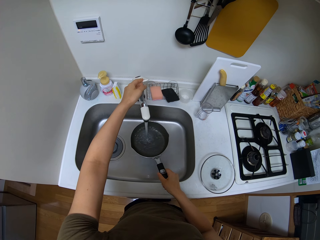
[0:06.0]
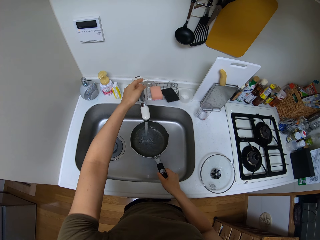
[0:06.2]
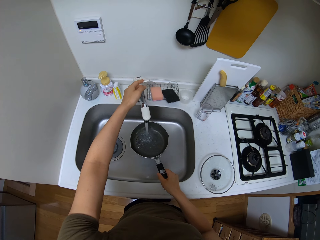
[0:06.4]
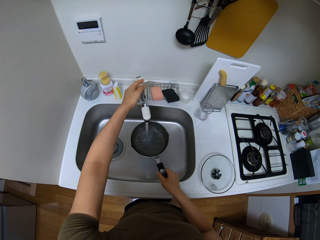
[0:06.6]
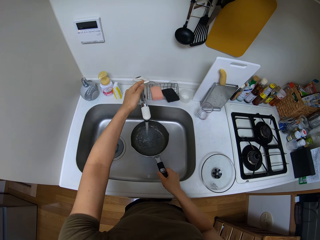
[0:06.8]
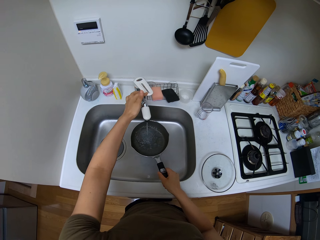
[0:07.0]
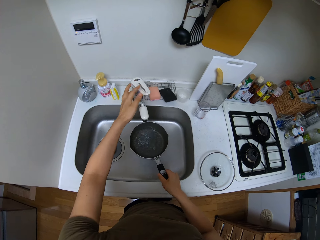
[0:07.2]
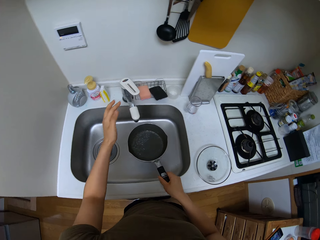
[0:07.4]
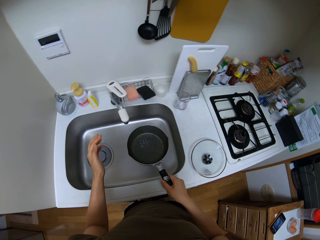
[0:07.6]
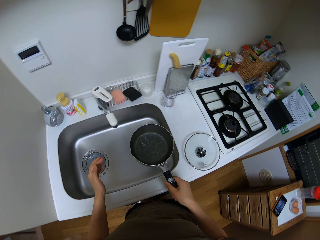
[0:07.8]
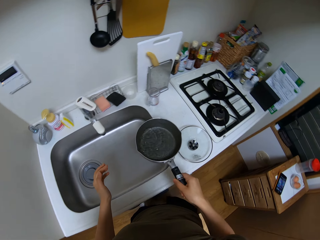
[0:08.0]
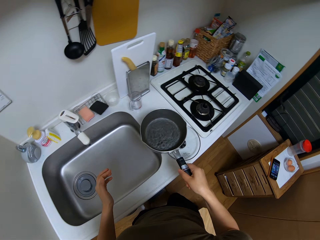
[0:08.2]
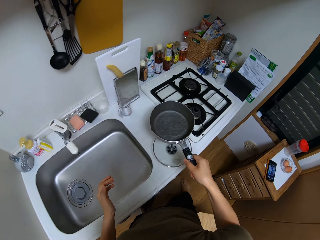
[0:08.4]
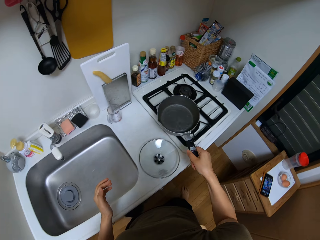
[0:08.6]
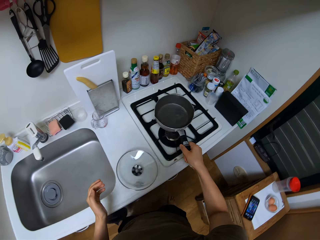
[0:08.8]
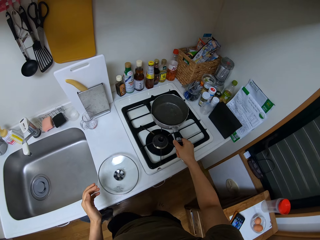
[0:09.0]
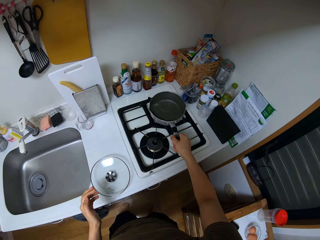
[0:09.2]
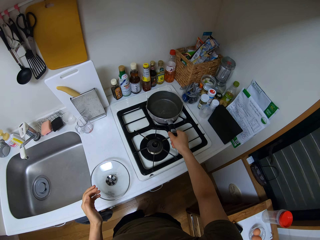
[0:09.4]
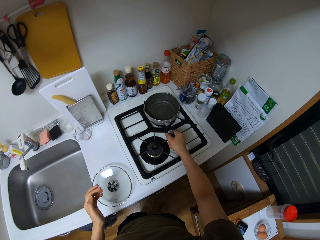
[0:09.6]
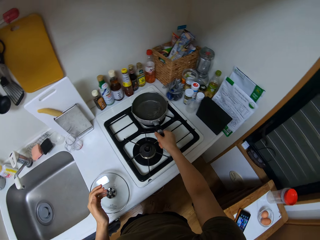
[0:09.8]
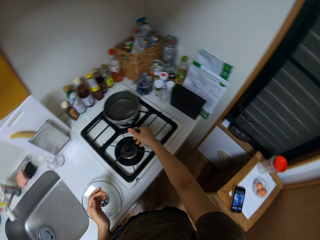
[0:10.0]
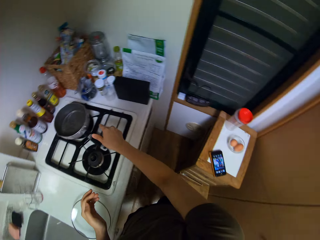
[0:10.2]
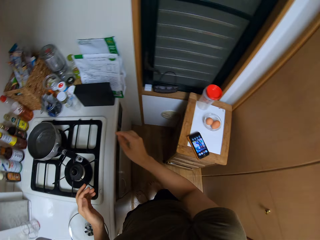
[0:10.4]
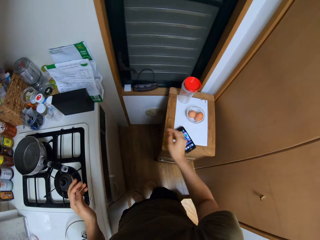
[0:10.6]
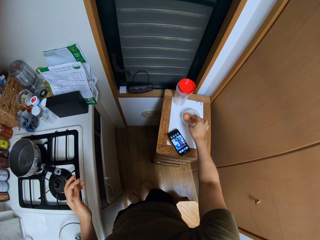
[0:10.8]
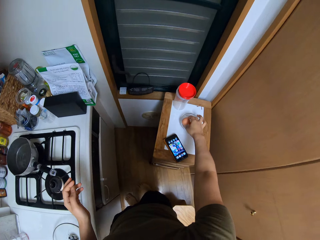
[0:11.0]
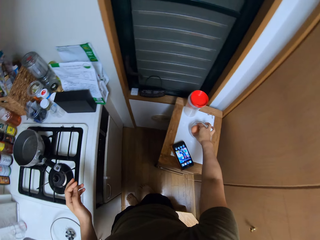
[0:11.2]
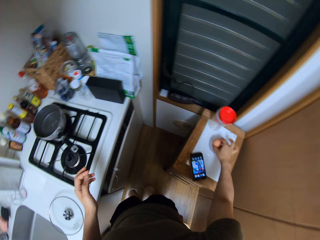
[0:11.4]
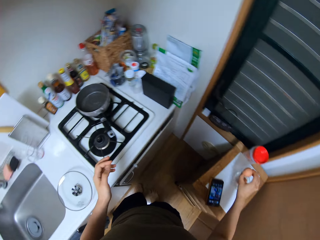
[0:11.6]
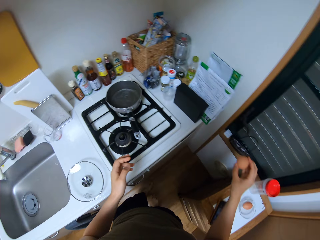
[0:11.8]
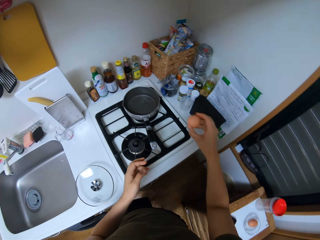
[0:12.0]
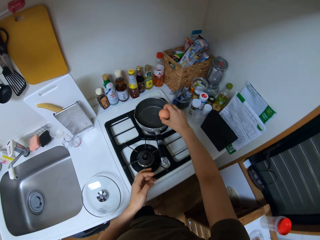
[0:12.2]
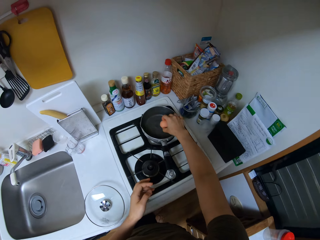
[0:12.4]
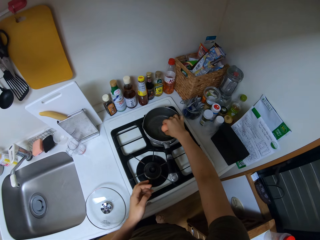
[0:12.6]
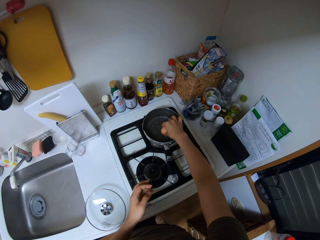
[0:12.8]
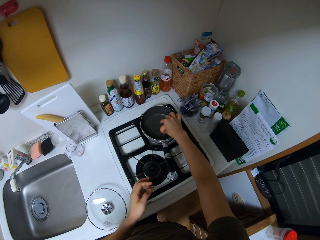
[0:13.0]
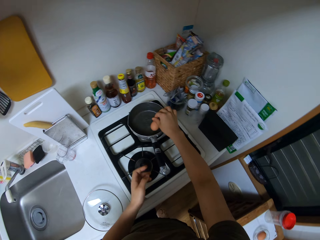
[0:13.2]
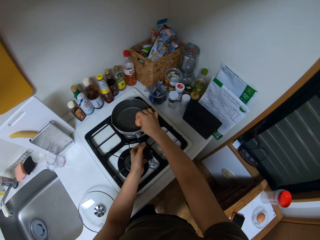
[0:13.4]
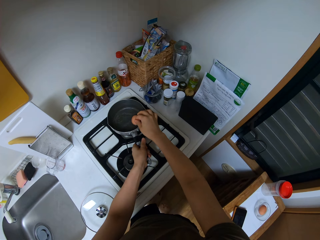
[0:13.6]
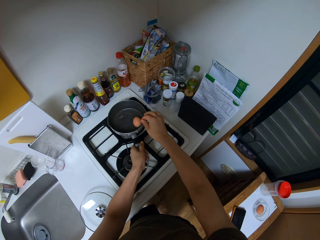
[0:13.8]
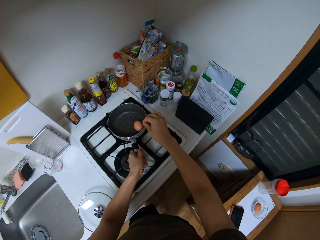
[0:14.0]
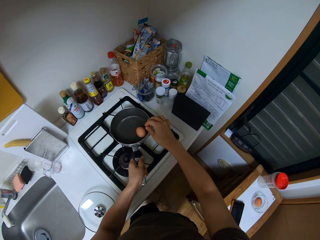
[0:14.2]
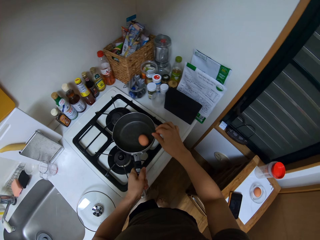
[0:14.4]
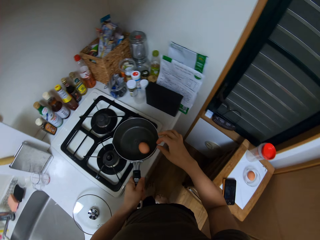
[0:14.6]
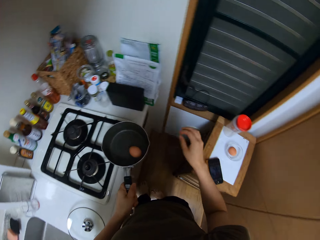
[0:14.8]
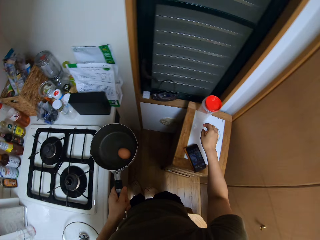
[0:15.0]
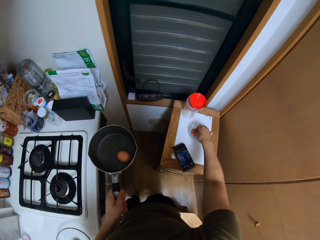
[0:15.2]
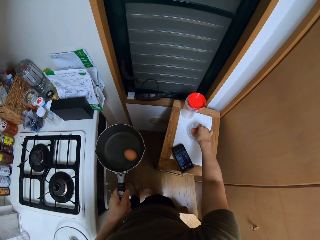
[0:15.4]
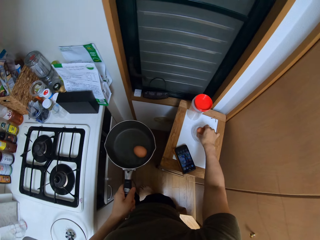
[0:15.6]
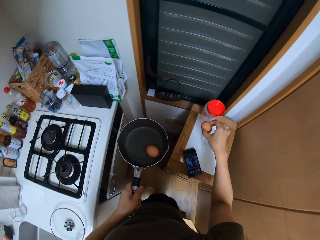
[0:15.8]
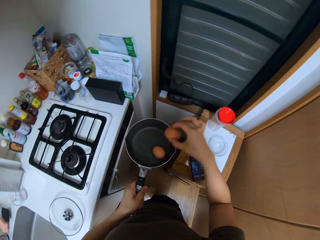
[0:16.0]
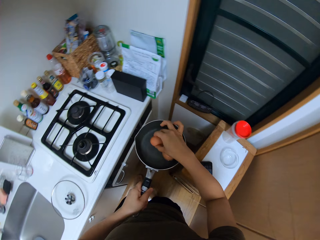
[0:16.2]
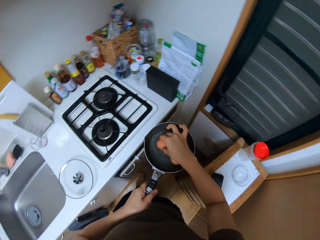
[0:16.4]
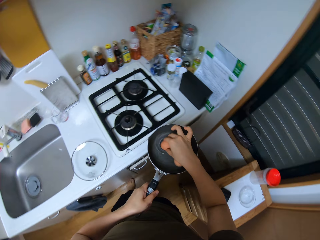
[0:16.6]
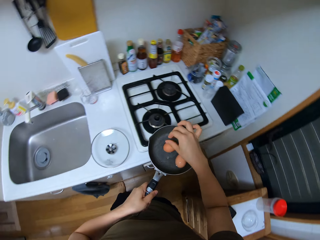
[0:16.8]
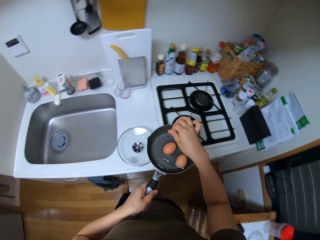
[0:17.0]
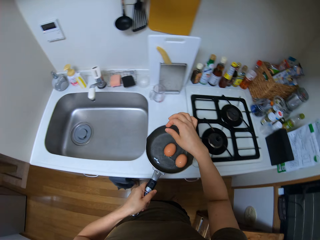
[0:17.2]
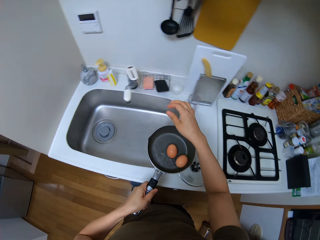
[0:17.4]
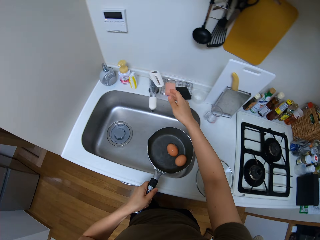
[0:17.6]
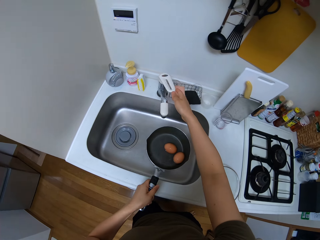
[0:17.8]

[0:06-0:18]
The camera wearer closes the tap. They put the saucepan in the cooker. They pick an egg from the cabinet. They dip the egg in the saucepan. They hold the saucepan's handle and take the saucepan from the cooker. They pick an egg from the cabinet. They dip the egg in the saucepan.

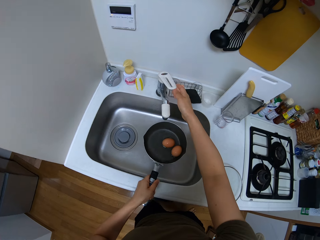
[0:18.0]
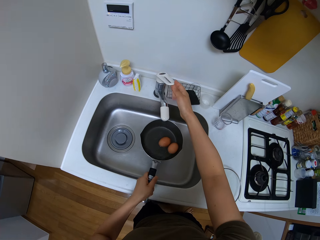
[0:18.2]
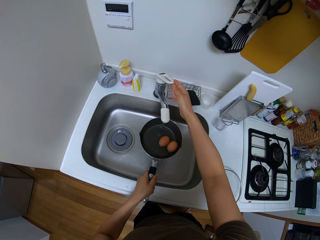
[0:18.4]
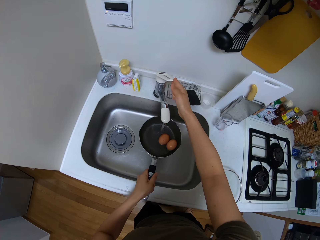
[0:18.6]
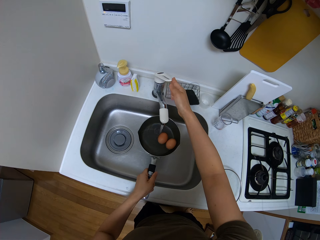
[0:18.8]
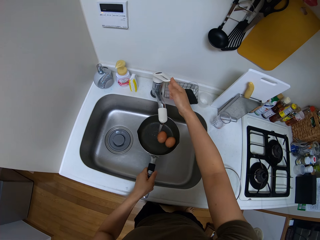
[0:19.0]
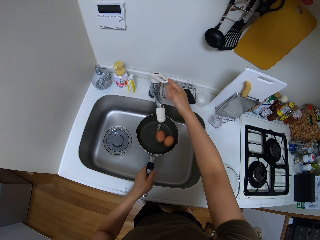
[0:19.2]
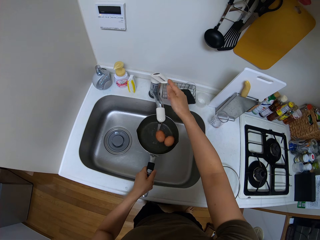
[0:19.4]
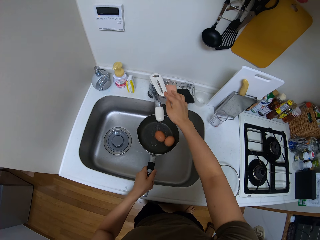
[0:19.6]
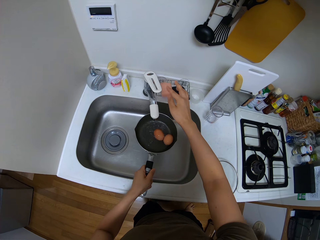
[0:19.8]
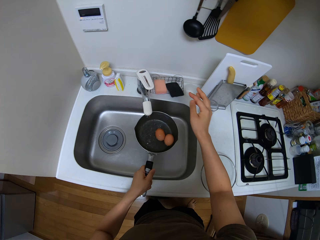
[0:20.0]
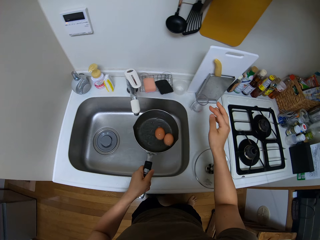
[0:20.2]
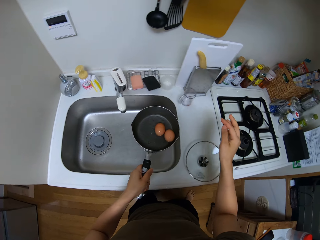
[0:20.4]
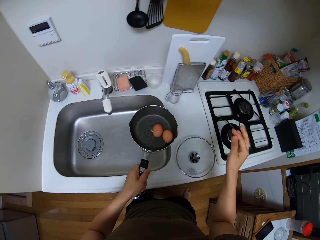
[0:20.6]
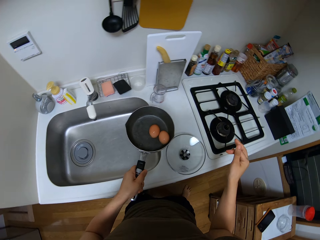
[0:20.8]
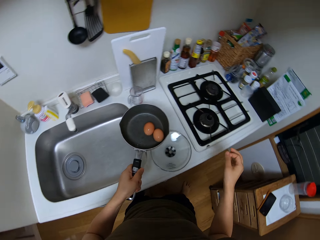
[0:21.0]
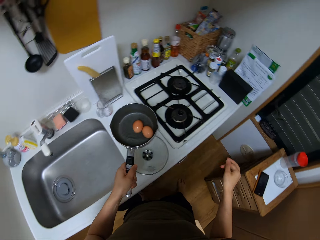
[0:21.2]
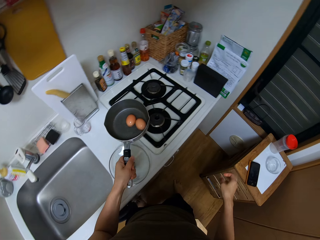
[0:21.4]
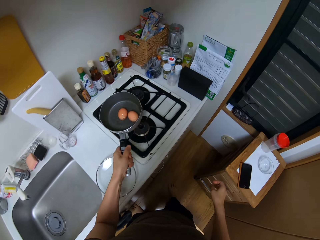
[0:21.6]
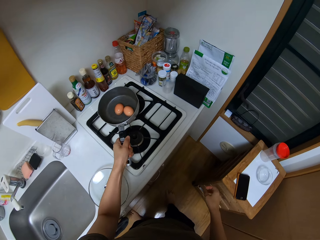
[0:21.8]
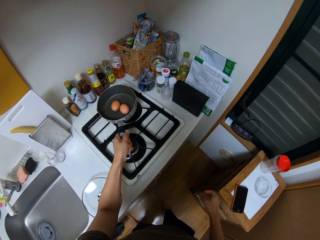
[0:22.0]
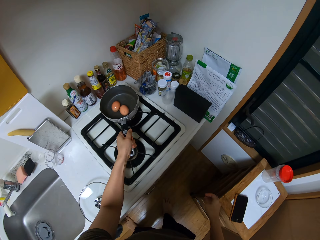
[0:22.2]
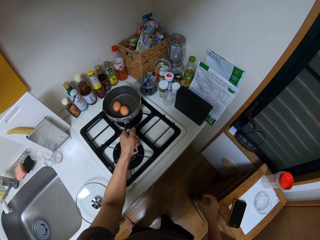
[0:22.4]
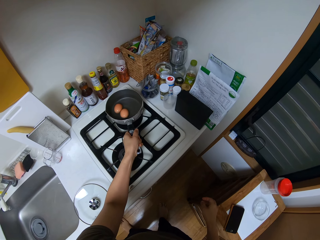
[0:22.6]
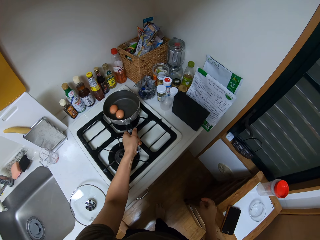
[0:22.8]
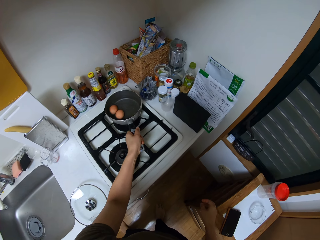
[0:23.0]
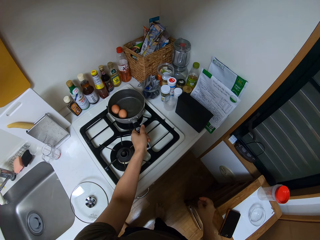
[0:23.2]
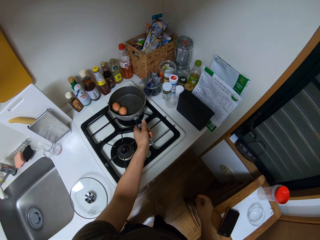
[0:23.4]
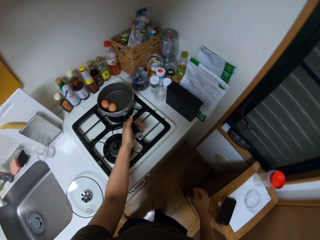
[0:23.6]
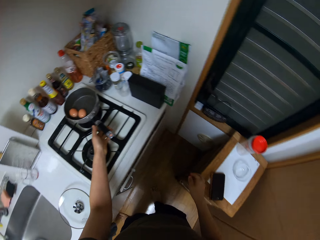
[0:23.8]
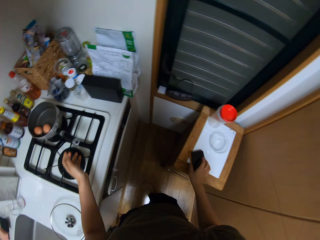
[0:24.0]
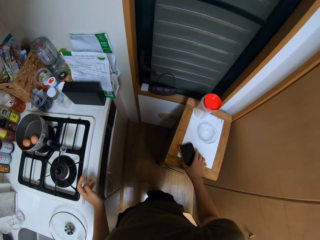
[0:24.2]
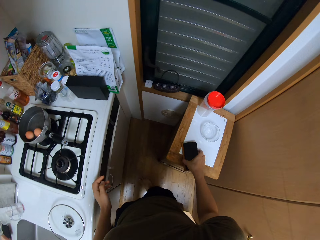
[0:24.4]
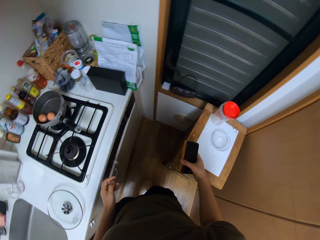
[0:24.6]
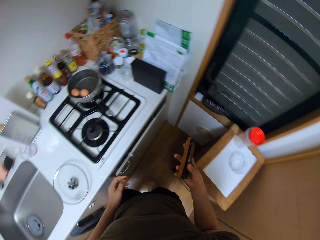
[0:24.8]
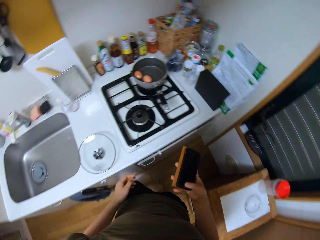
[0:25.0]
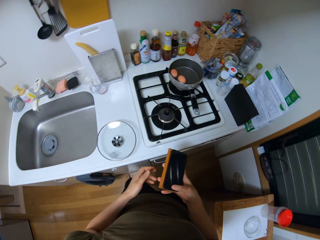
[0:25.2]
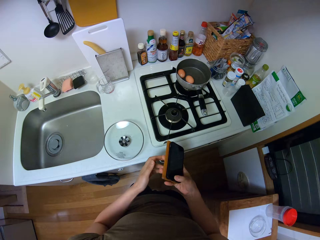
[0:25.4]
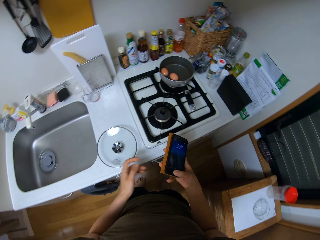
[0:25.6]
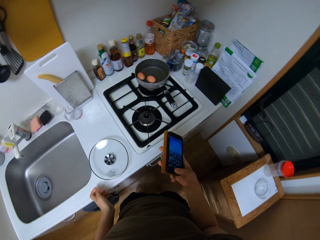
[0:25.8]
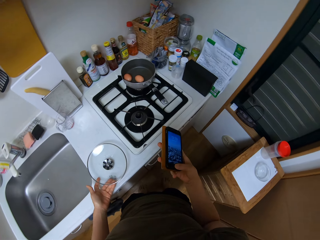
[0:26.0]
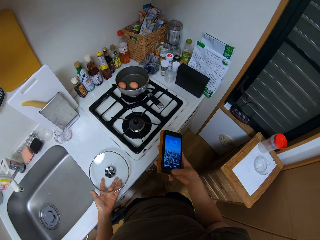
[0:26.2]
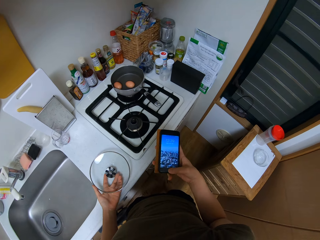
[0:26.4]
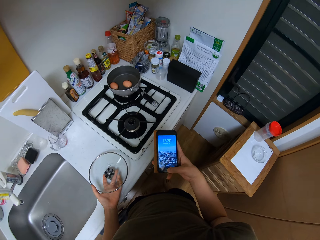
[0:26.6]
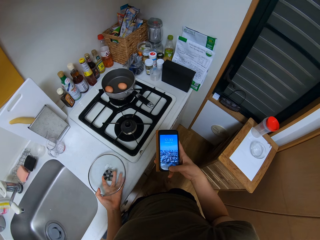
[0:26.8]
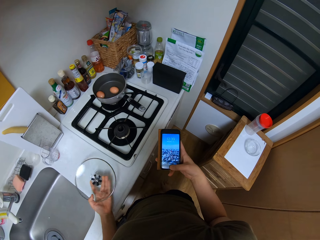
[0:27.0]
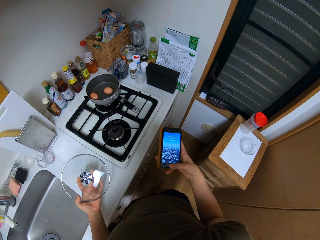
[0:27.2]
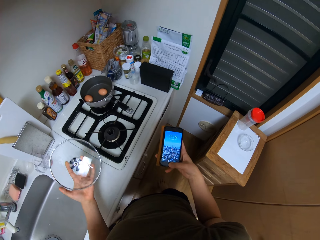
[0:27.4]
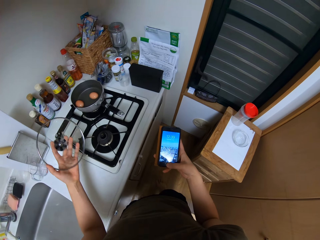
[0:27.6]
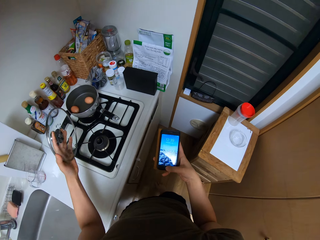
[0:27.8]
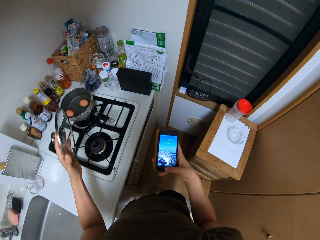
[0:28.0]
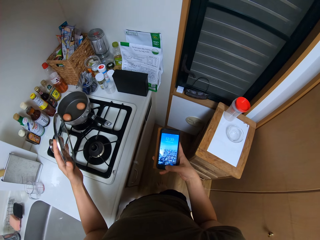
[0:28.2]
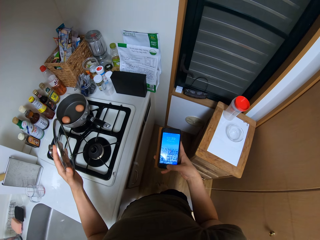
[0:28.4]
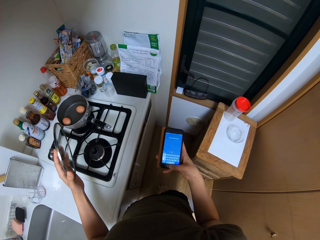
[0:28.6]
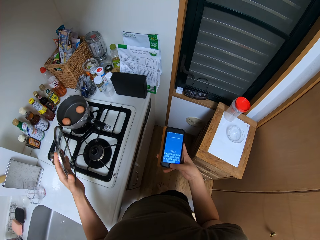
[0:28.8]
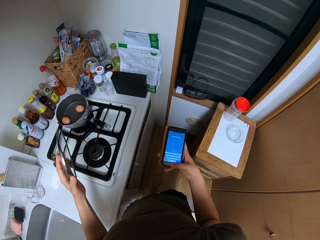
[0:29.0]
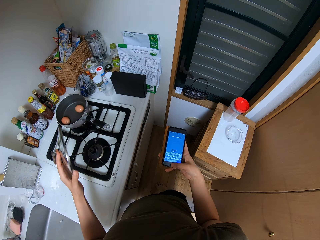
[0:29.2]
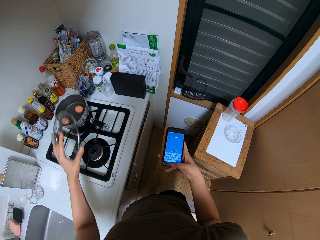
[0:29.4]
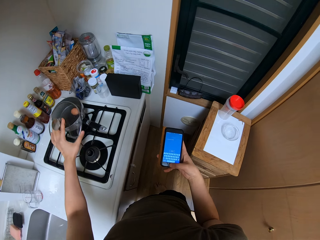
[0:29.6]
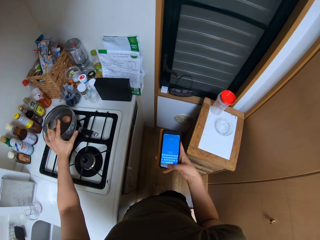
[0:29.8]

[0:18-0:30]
The camera wearer opens the tap. He fetches water in the saucepan. He closes the tap. He puts the saucepan in the cooker. He picks his phone. He operates the phone. He unlocks his phone. He holds the lid. He holds the phone. He picks the cooking pot lid. He holds the lid.
